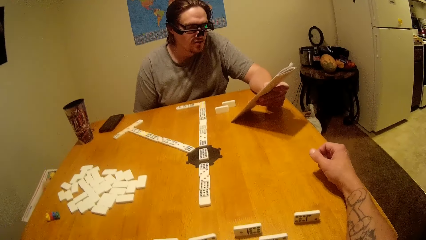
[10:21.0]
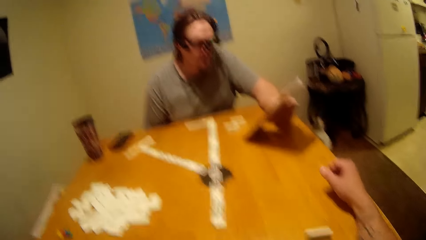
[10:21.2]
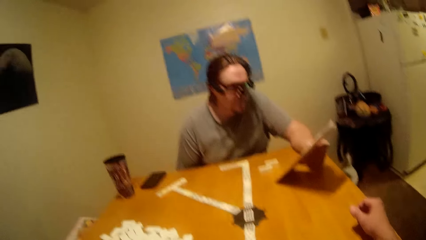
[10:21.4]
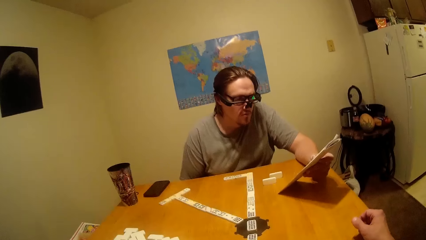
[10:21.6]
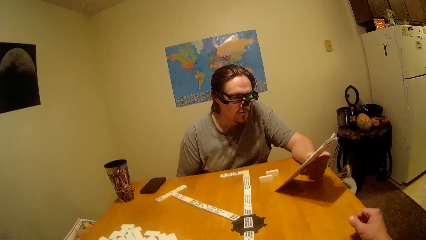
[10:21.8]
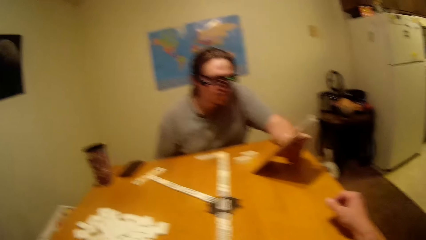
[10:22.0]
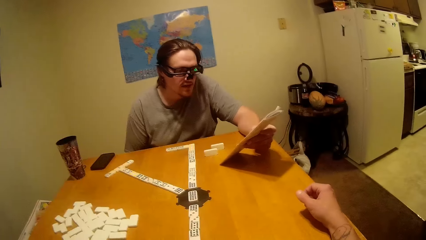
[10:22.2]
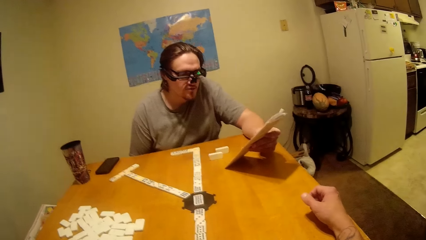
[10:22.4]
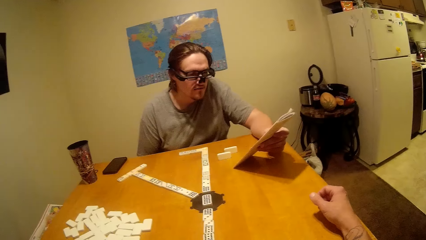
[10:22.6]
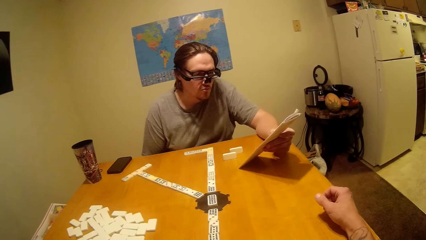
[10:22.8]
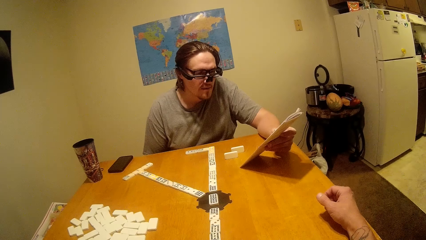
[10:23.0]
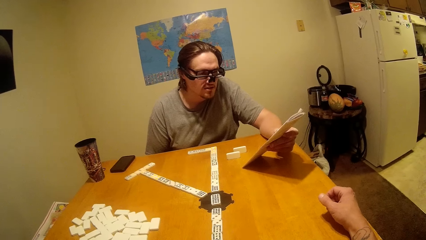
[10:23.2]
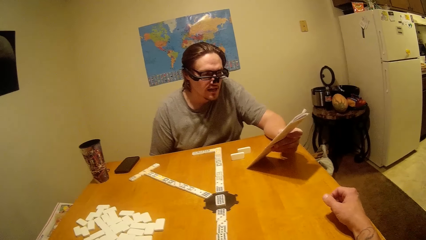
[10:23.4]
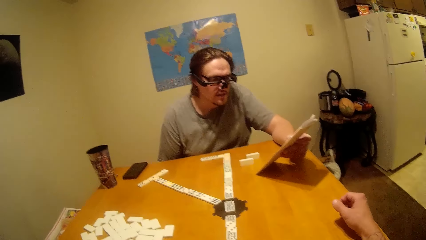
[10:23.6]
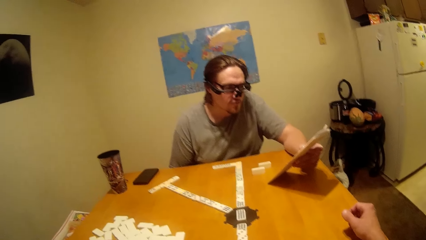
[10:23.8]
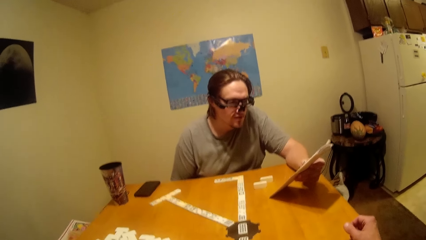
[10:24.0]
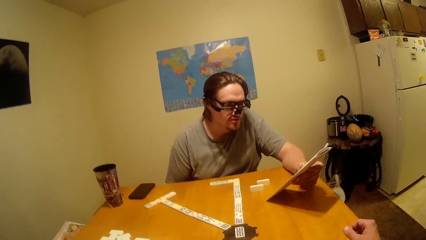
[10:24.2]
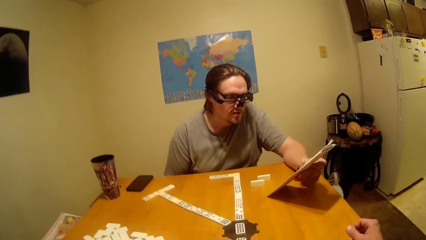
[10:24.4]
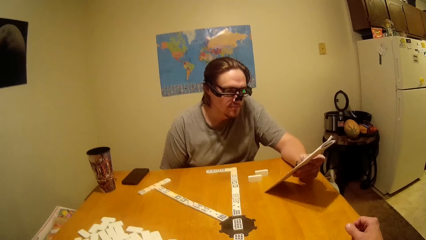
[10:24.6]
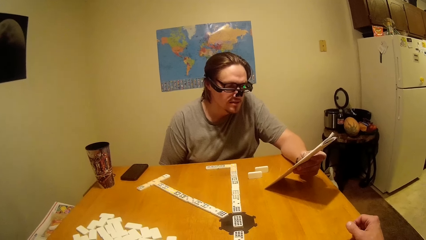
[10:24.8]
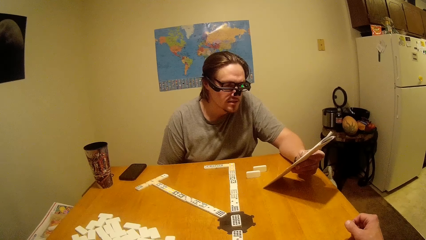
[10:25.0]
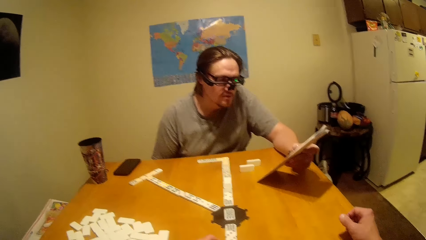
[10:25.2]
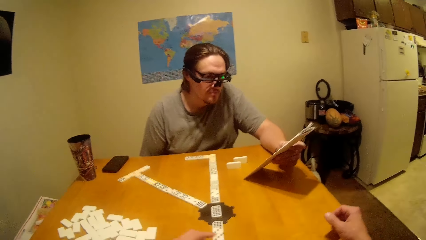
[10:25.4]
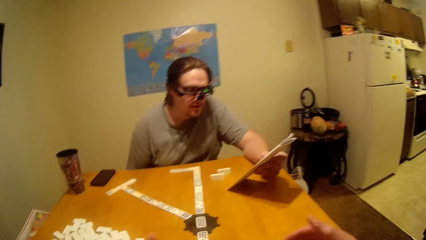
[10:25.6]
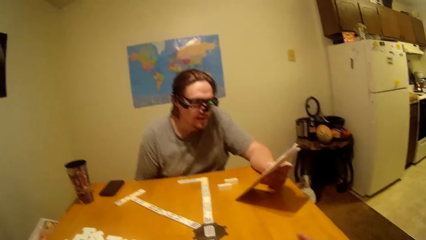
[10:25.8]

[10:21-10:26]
The camera wearer looks at a person read the game manual.

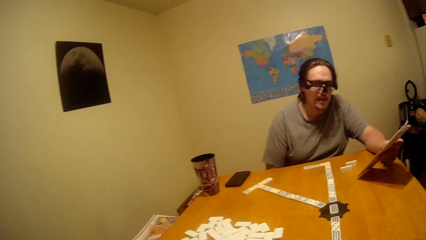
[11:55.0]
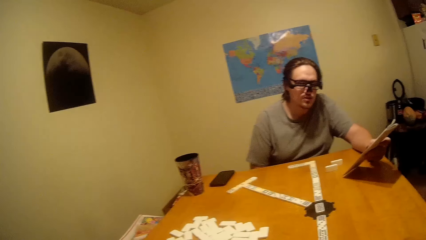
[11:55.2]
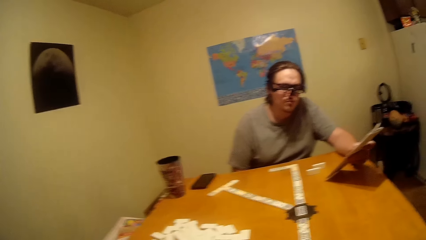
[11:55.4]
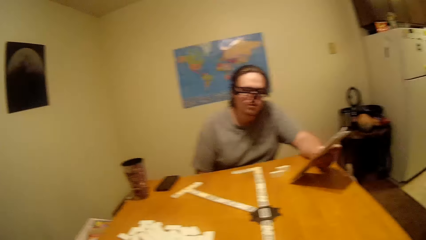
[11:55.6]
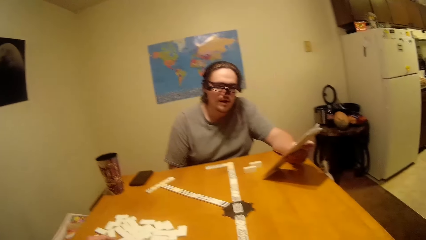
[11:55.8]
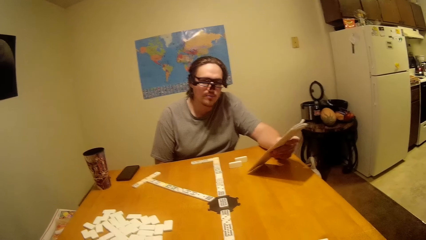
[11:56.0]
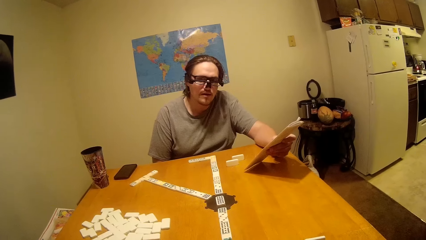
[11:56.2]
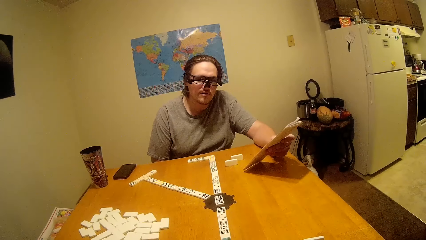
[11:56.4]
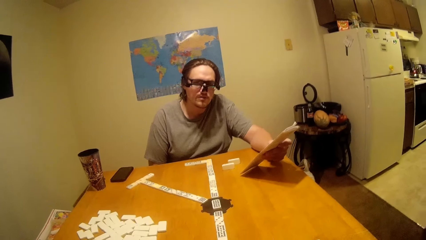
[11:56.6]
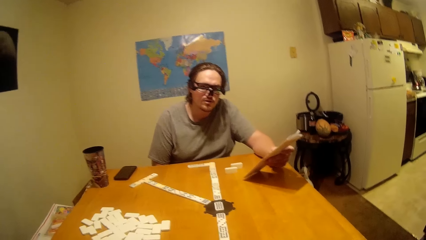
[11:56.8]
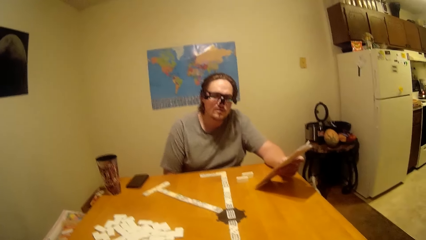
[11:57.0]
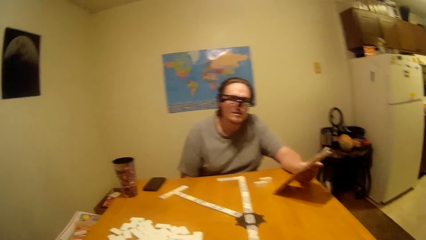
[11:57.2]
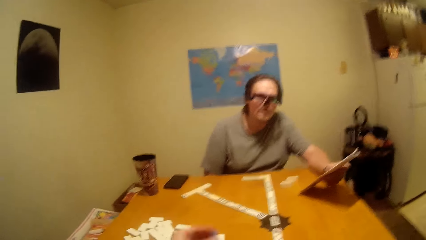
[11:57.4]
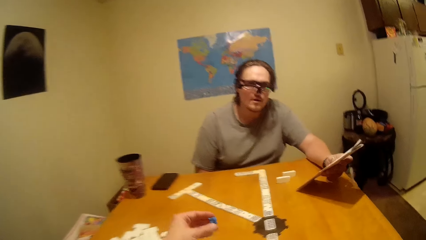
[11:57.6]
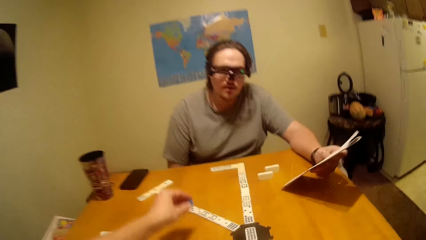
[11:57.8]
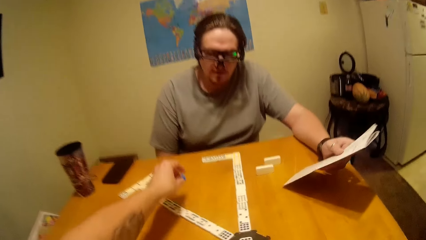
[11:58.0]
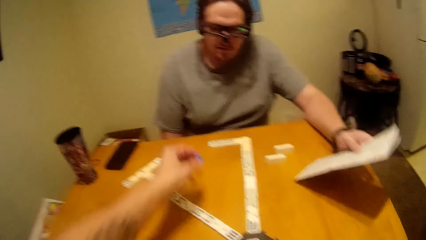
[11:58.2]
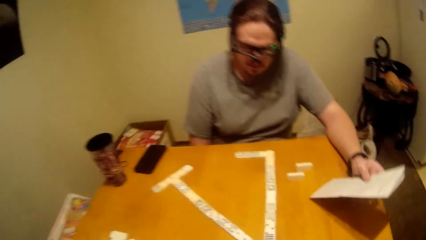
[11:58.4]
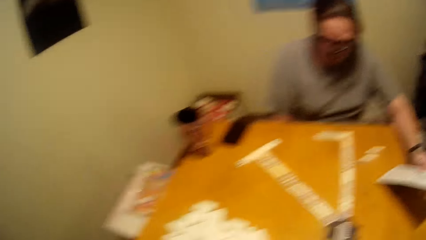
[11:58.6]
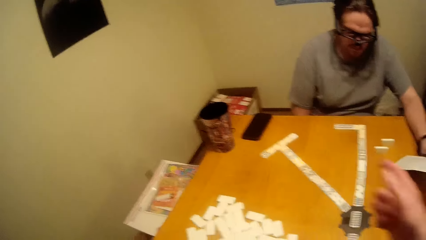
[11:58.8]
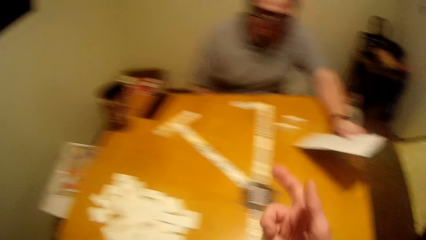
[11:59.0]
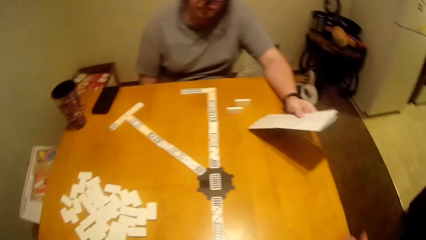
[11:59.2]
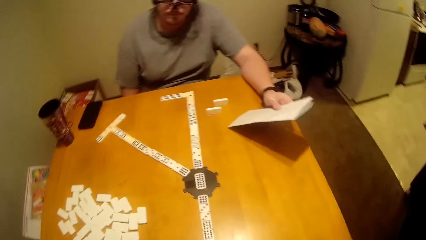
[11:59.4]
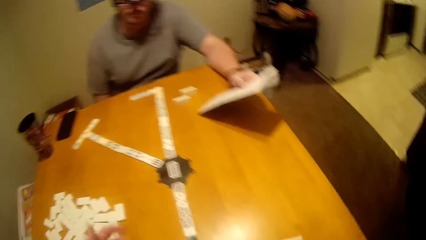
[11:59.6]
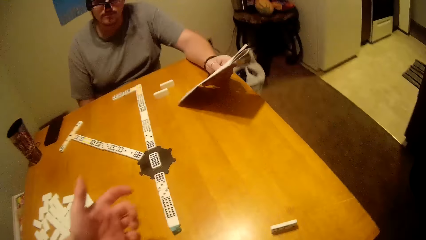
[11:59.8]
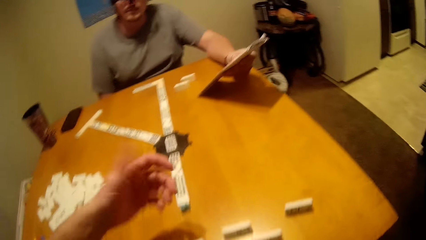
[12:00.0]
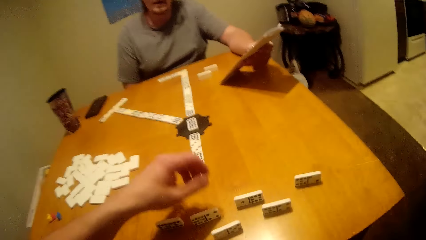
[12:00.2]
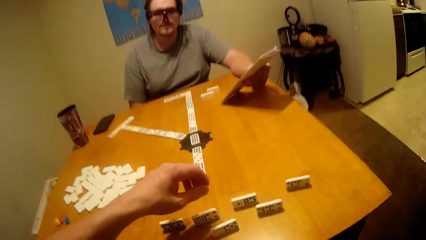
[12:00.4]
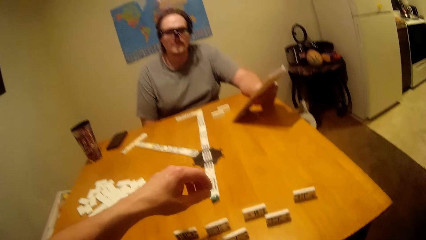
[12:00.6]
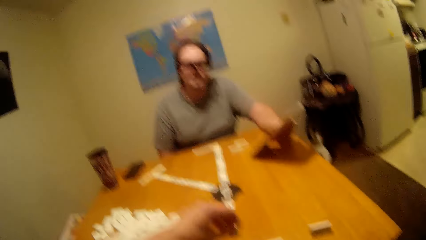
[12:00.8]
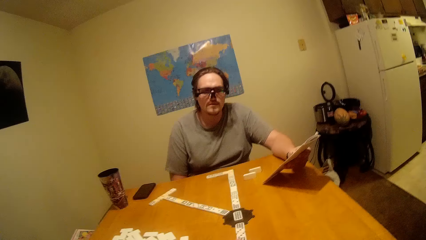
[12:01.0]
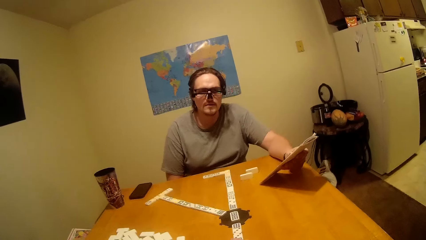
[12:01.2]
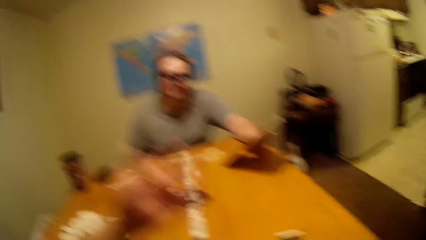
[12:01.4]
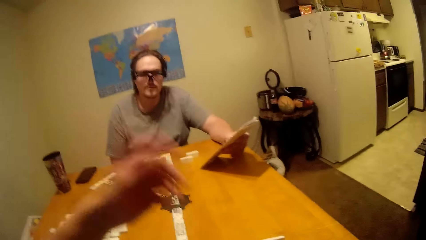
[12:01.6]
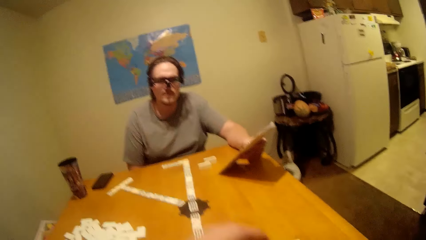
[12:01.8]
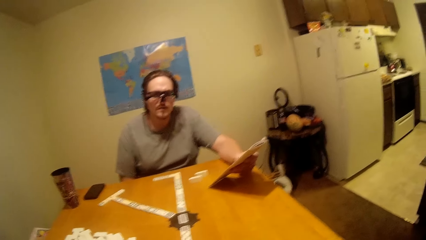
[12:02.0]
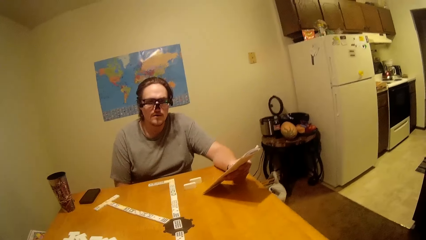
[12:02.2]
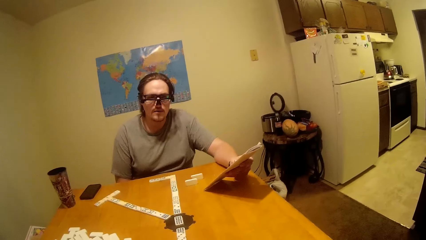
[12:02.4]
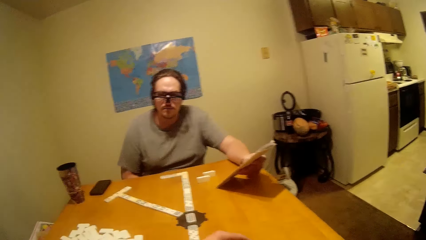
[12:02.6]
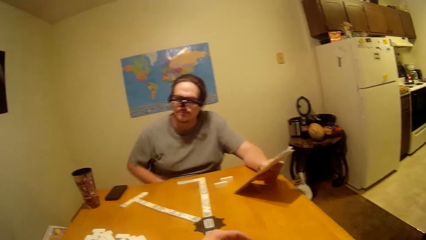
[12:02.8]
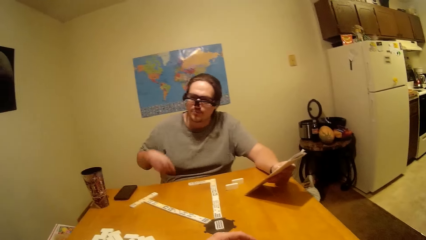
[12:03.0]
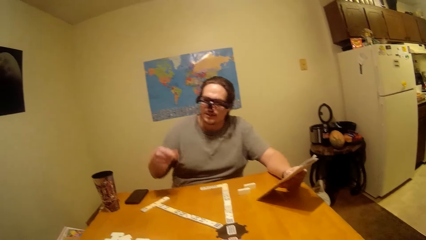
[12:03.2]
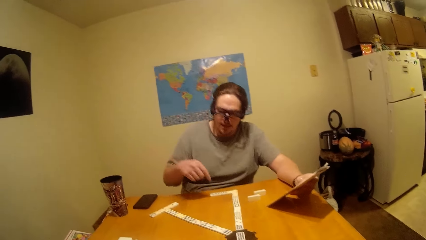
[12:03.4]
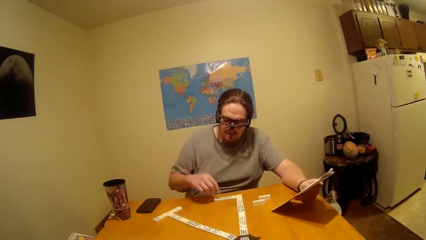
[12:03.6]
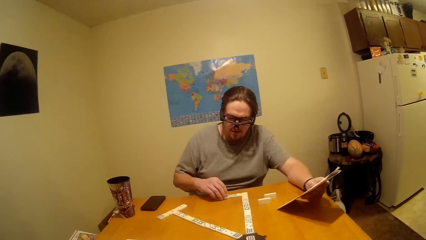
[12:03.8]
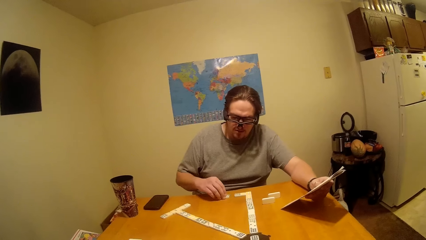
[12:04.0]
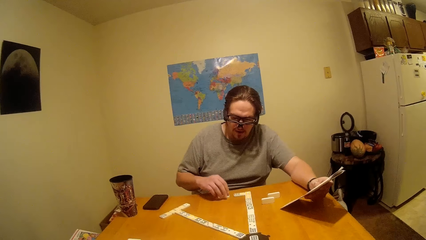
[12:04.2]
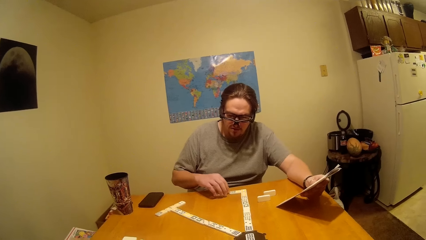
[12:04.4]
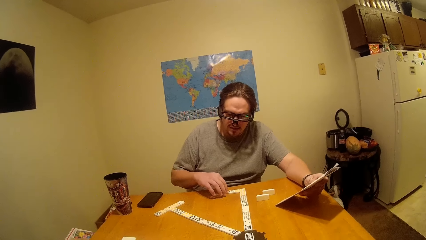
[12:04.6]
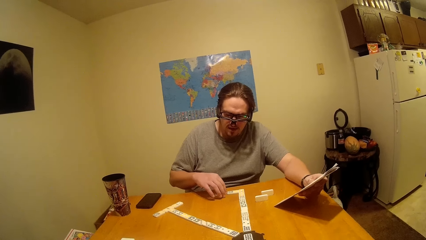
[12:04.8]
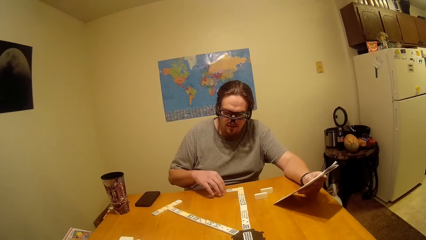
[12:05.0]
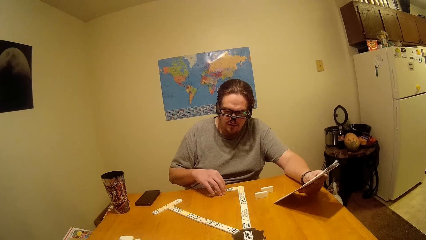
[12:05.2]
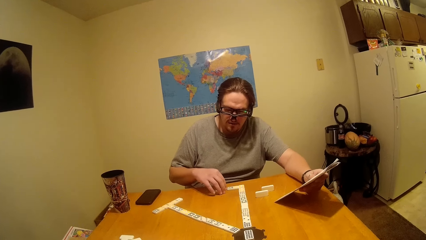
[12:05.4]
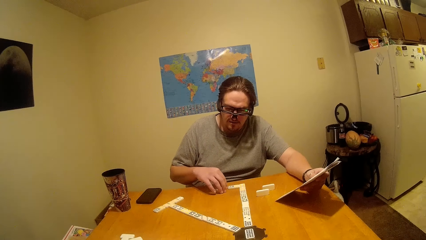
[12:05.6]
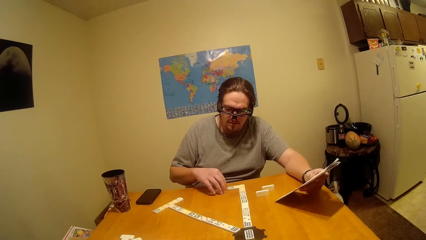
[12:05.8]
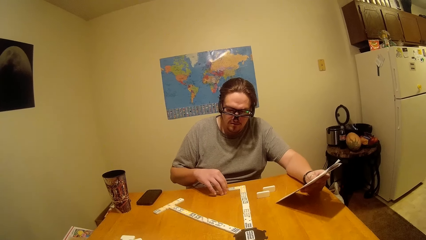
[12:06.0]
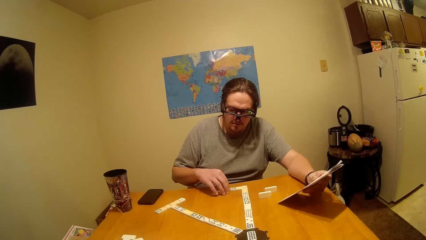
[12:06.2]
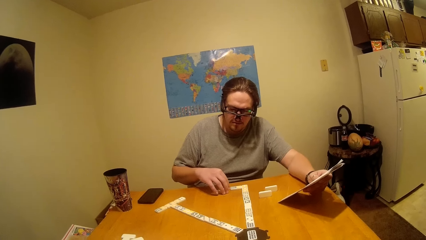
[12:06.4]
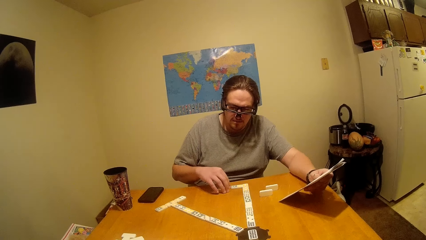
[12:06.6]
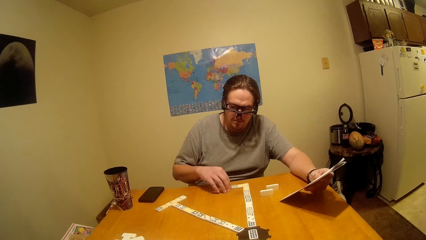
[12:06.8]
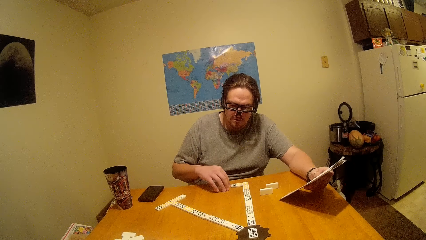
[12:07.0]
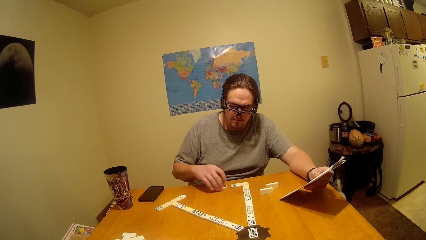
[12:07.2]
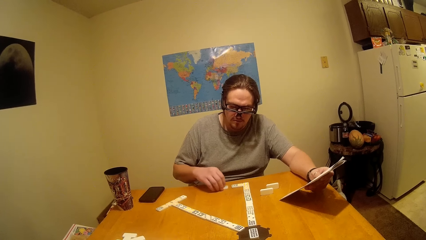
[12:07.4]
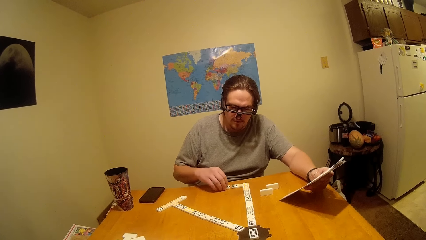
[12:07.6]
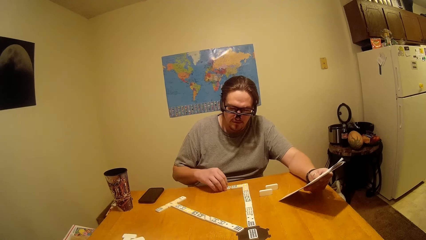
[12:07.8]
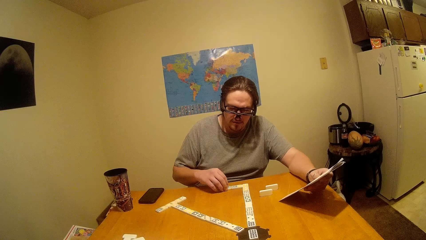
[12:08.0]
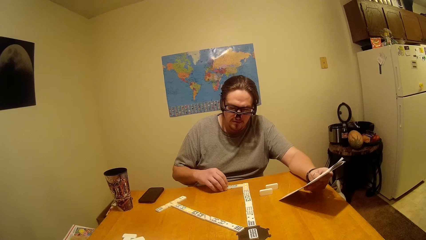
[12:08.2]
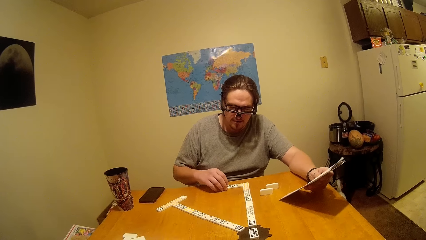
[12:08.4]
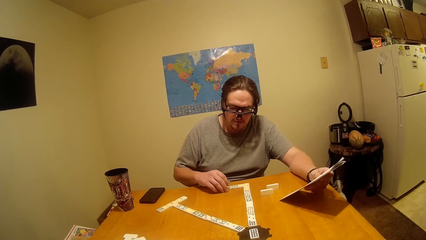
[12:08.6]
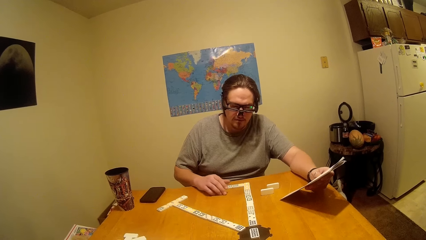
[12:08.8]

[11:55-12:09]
The camera wearer talks to a person. They look at the person play the dominoes. The person picks the dice from the line.
